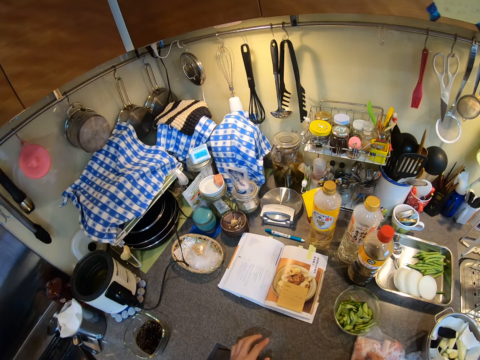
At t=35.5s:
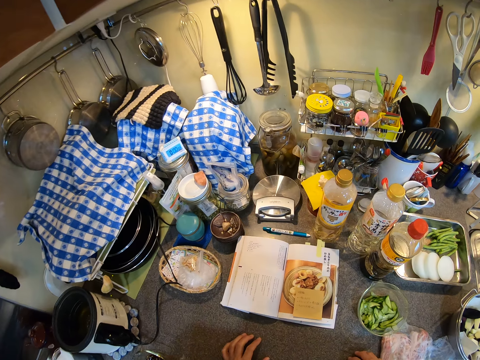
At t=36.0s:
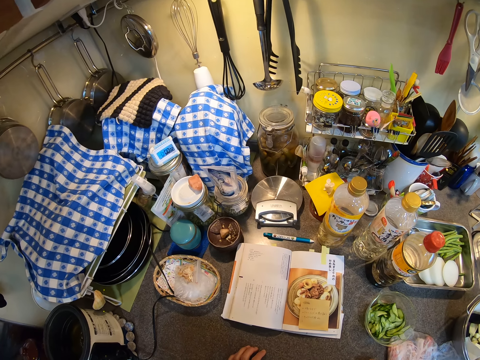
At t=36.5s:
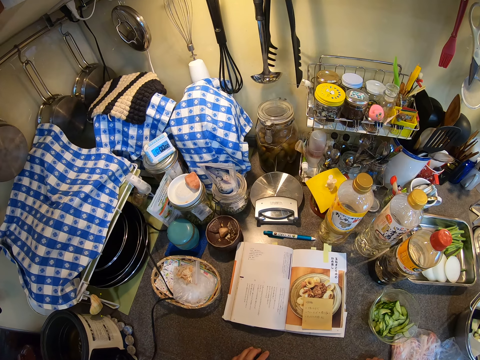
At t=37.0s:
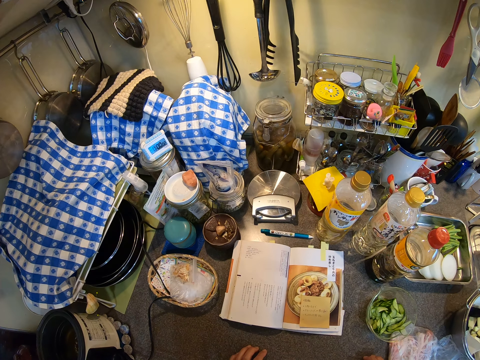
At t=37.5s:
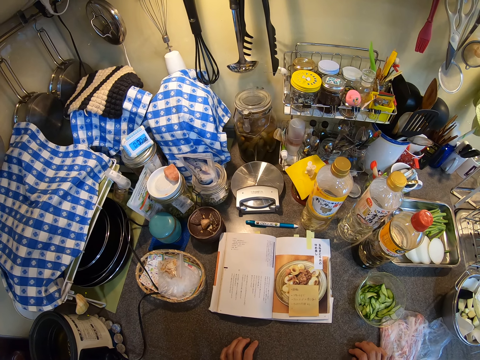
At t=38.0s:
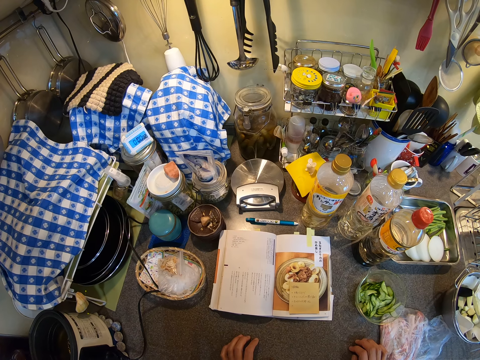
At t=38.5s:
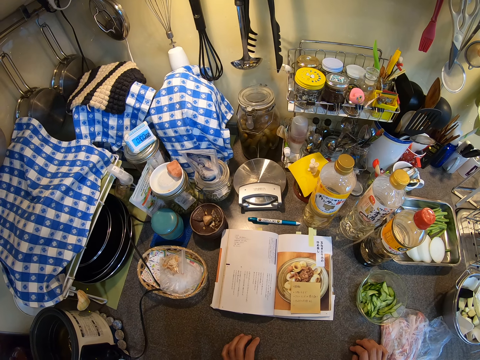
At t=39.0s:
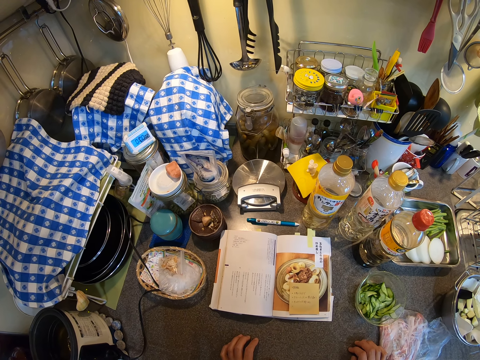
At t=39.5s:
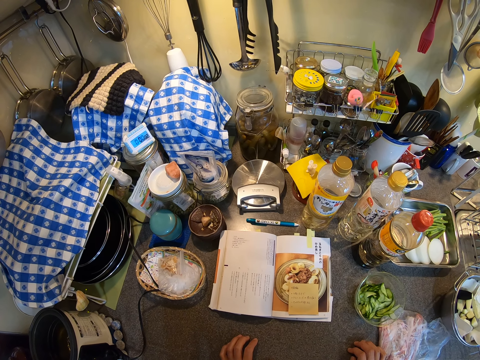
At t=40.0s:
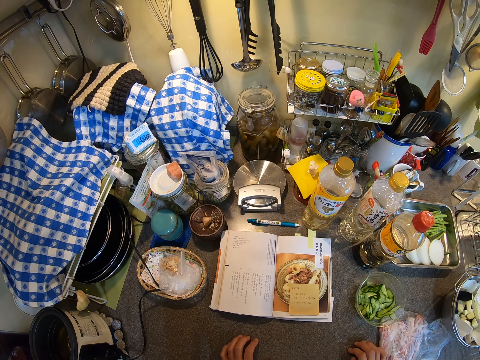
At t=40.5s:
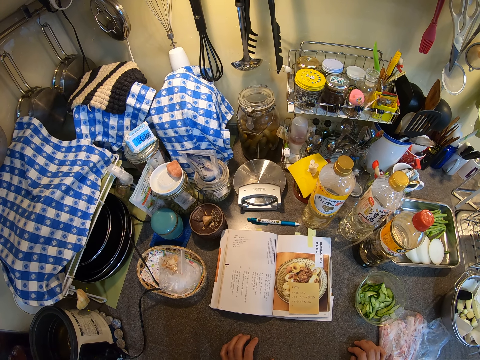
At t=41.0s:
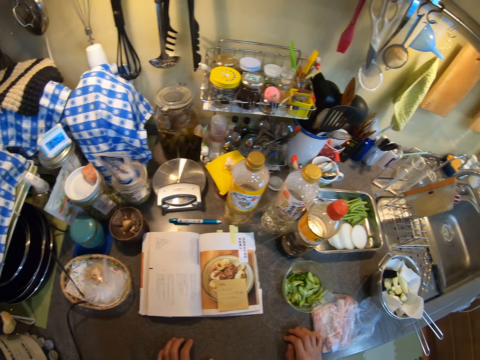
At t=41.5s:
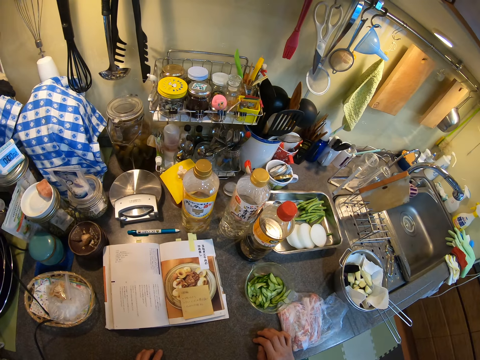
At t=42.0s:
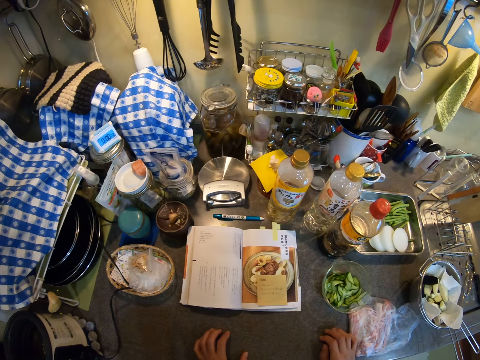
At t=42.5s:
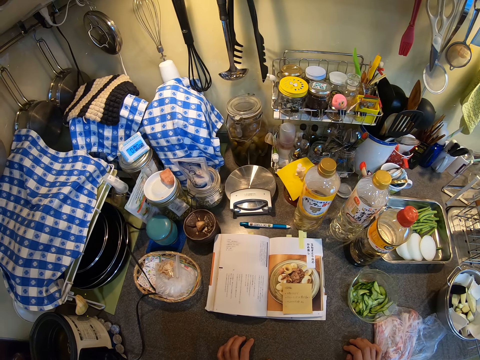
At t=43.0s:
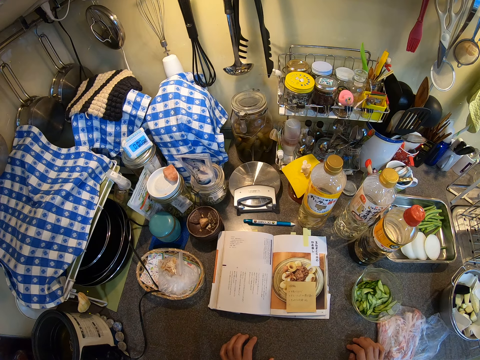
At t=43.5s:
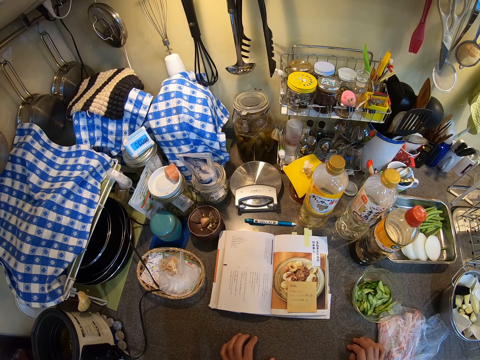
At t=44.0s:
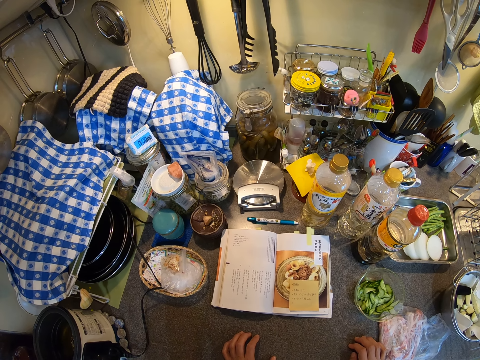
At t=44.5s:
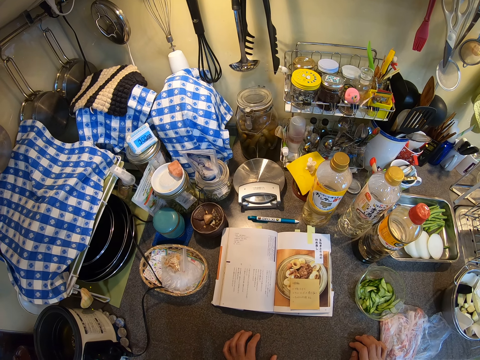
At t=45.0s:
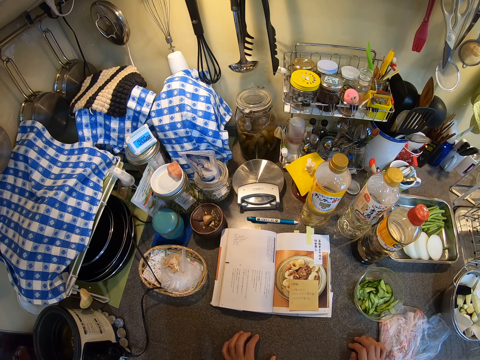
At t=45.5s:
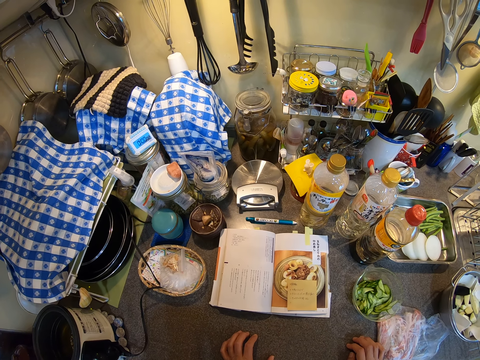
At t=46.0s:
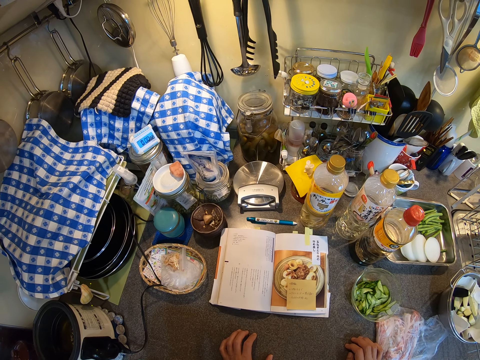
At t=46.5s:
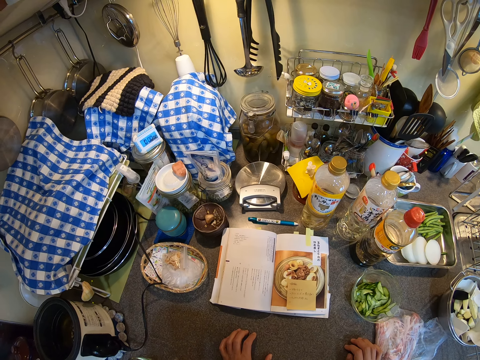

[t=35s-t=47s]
The camera wearer moves the hand down. They read the book.

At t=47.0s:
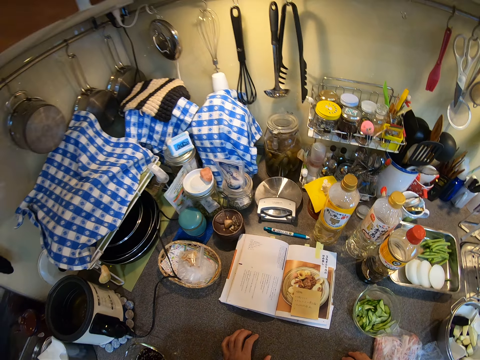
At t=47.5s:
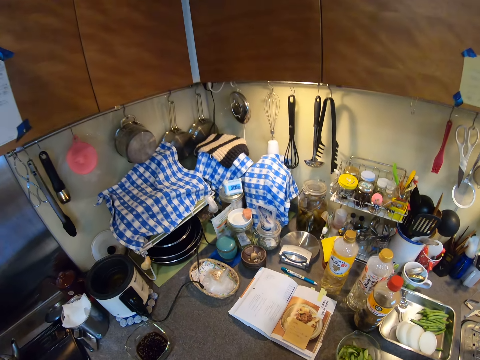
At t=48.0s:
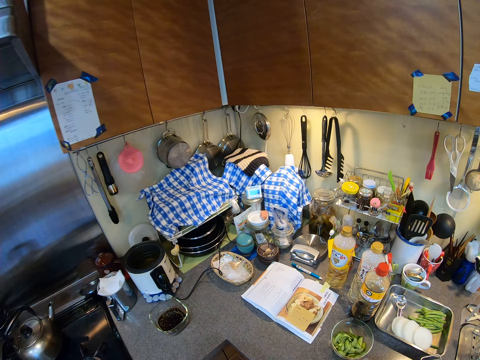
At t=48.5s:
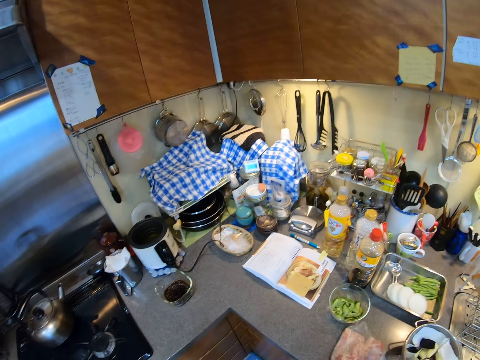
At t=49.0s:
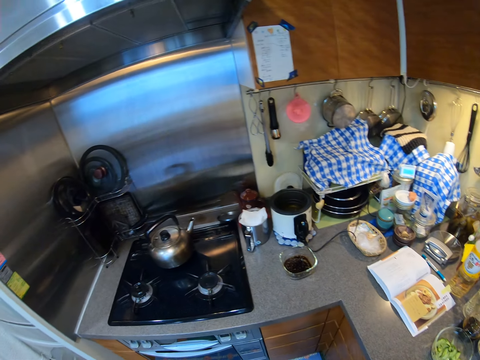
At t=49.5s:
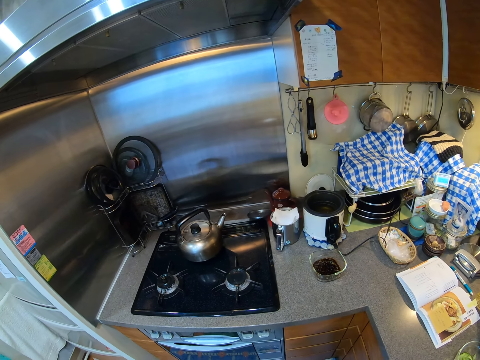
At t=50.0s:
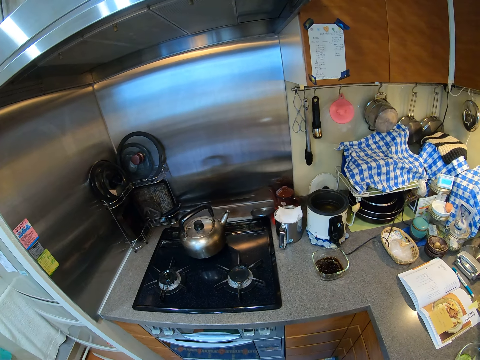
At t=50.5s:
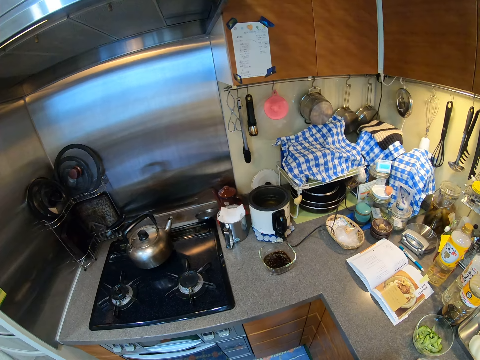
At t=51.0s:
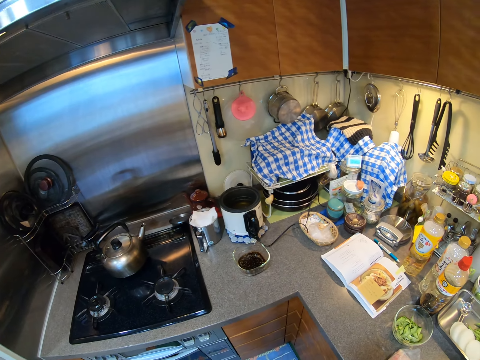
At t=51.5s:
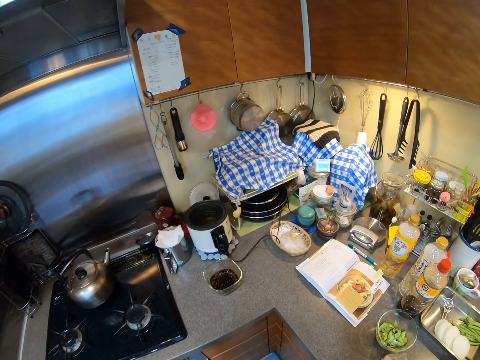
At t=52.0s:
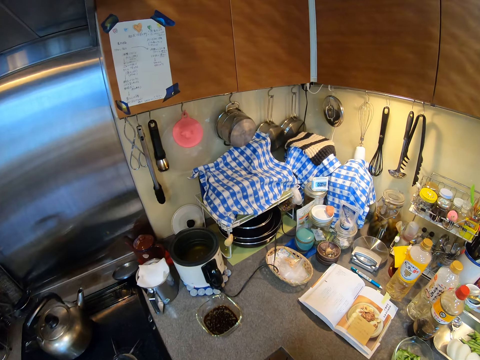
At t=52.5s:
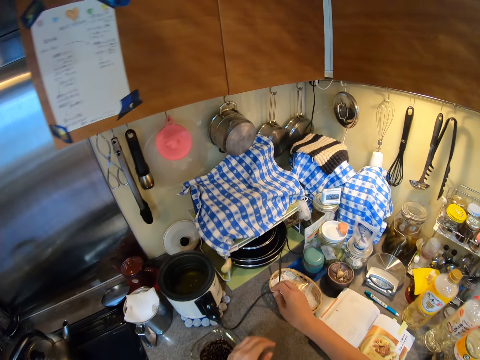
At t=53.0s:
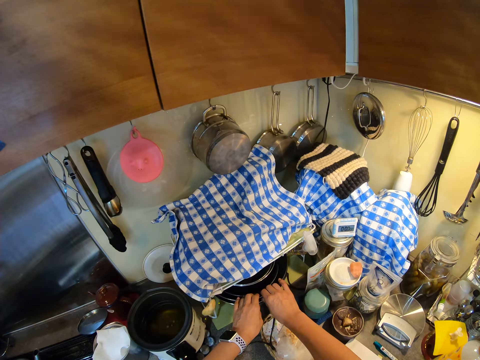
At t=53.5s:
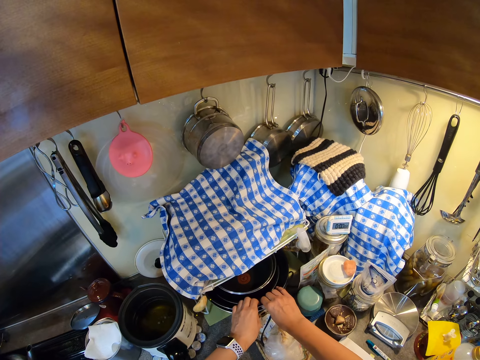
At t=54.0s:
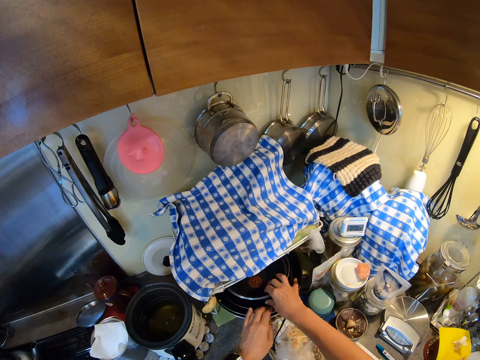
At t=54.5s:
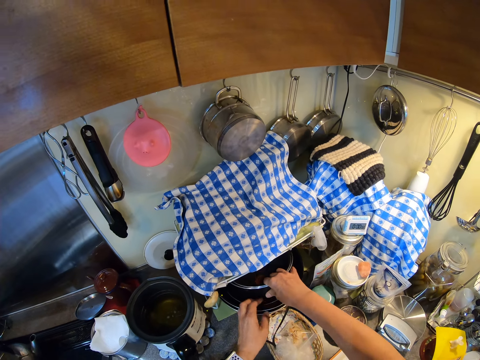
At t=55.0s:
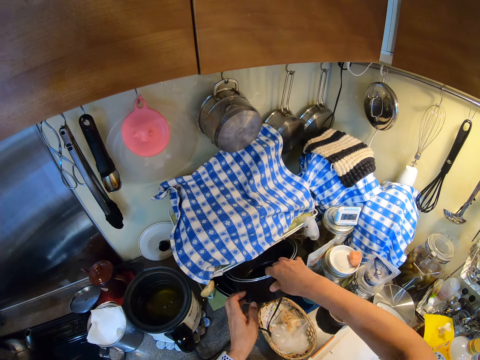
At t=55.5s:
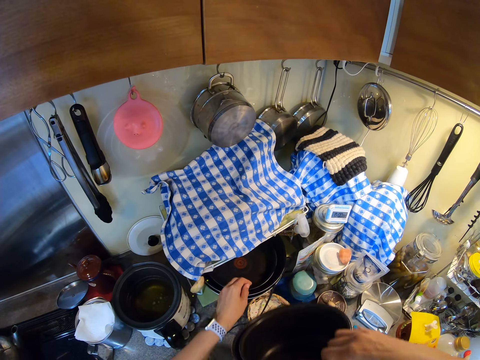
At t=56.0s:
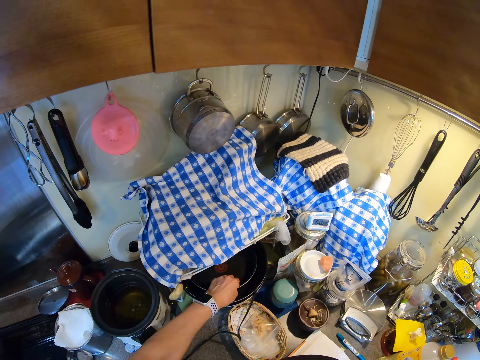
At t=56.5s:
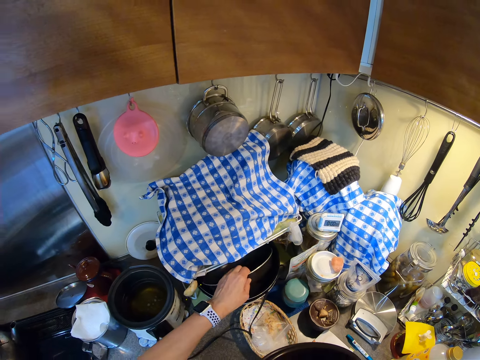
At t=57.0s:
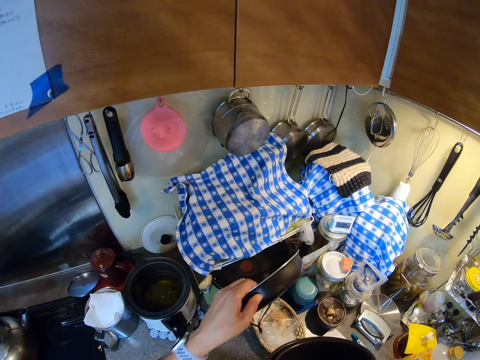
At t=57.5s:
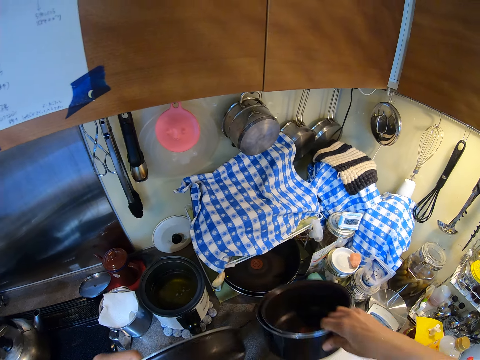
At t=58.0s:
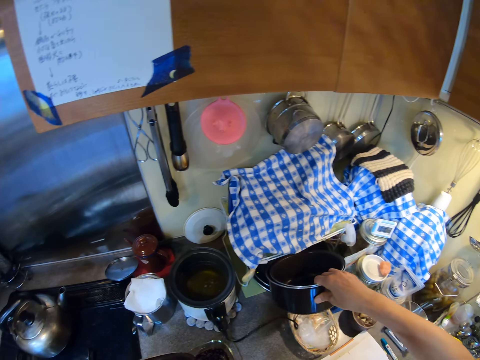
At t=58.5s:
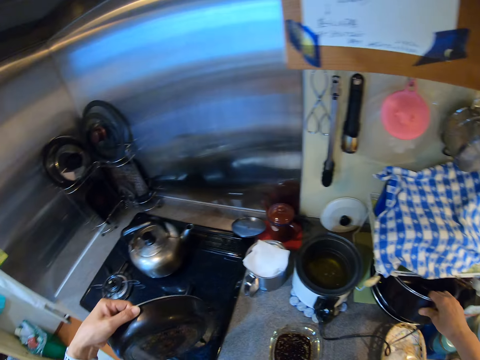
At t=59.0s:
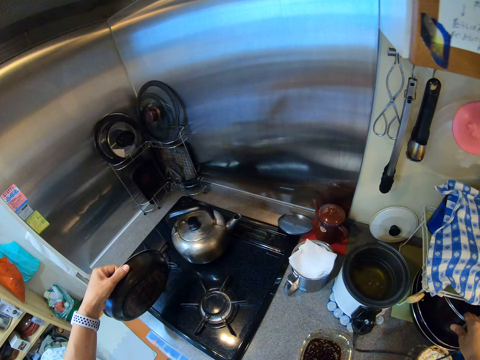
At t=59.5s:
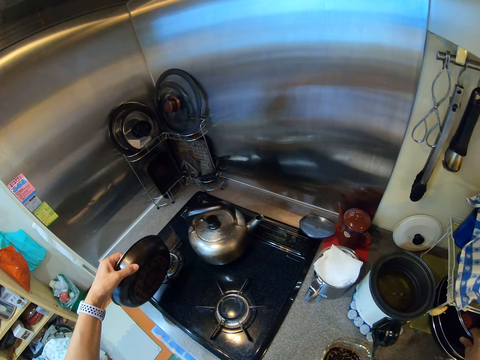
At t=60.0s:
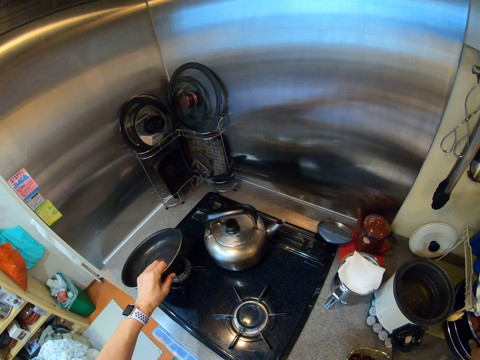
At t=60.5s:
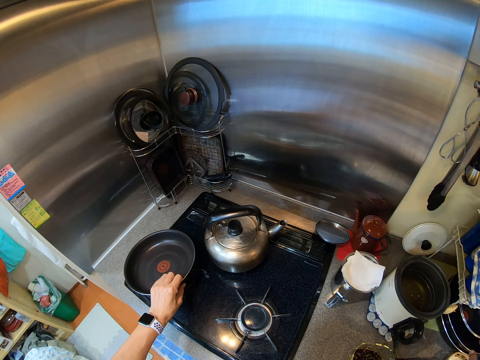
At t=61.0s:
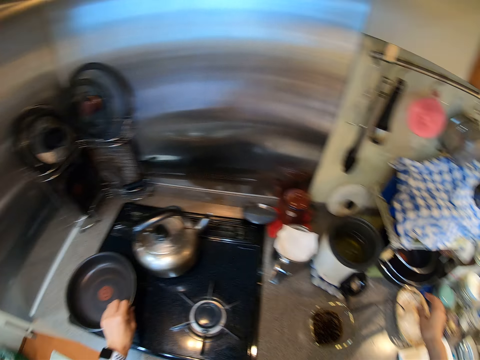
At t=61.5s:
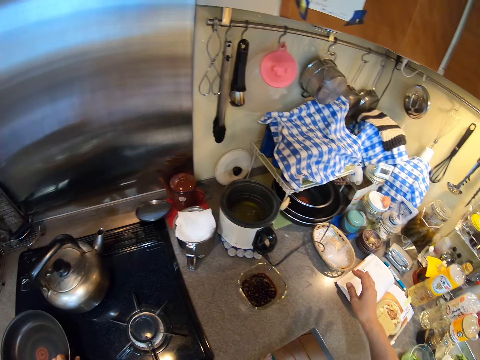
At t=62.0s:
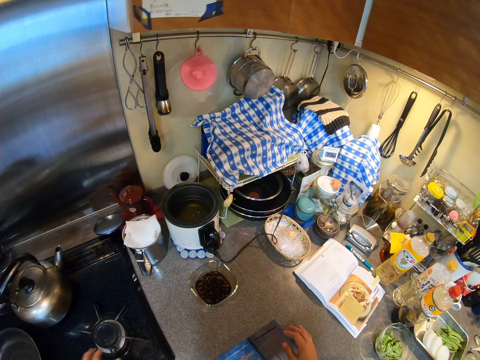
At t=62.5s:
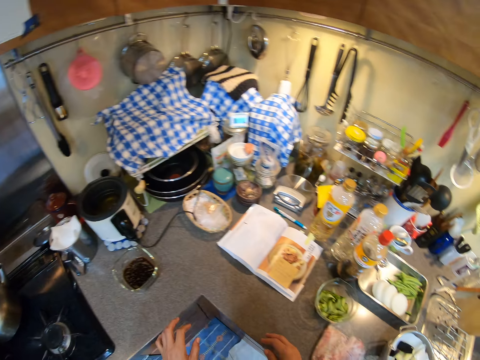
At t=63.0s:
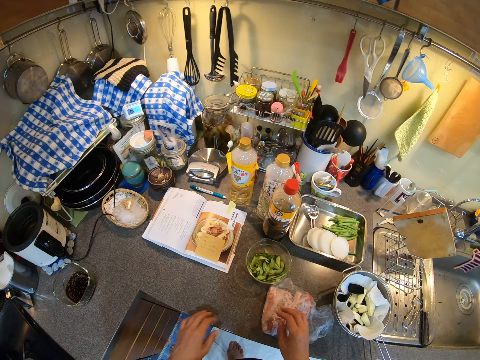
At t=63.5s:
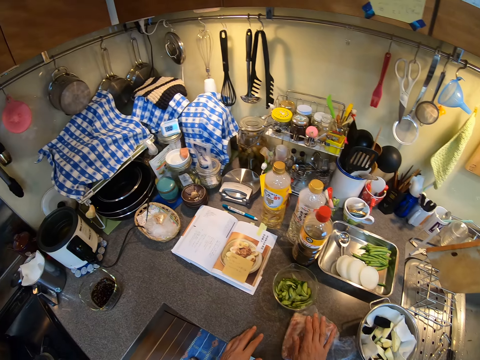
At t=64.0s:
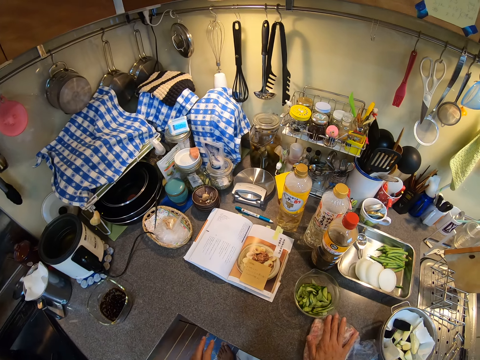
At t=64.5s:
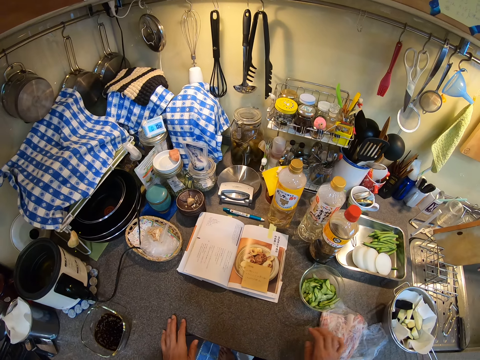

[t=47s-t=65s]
The camera wearer moves. They look around. They move hands forward and walk forward. They pull the pots. They remove the pots. They lift a pan up and lift the pot up. They return the pots. They place the pot on the burner. They move the pan. They place the pan on the stove. They look around. They lift the right hand up. They move hands. They touch something. They hold the meat.
